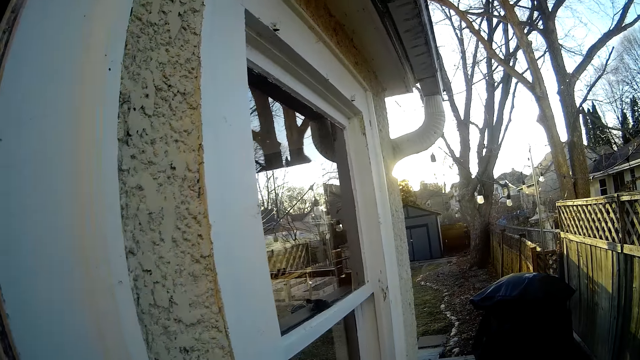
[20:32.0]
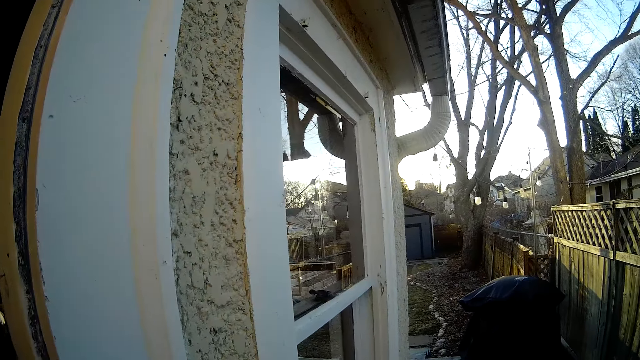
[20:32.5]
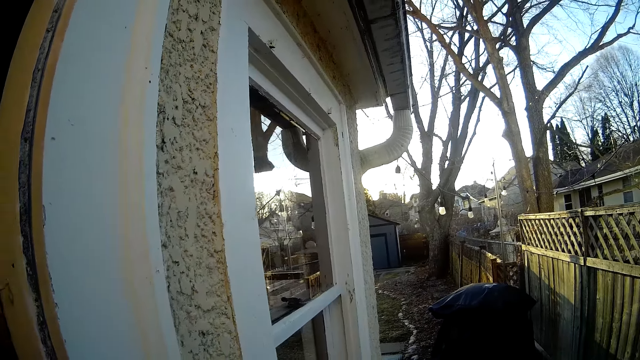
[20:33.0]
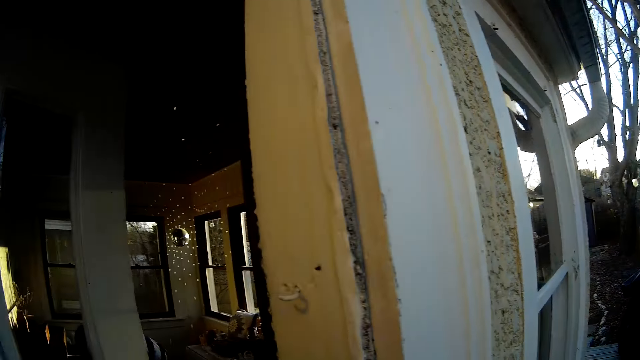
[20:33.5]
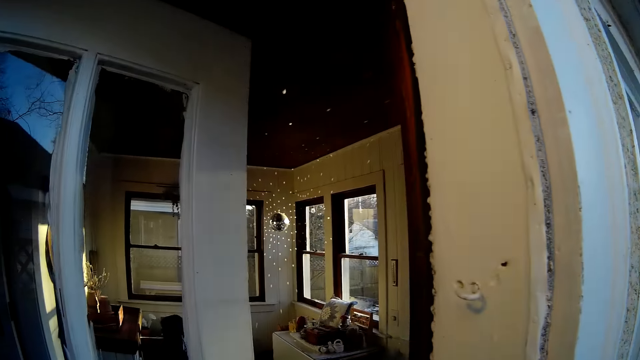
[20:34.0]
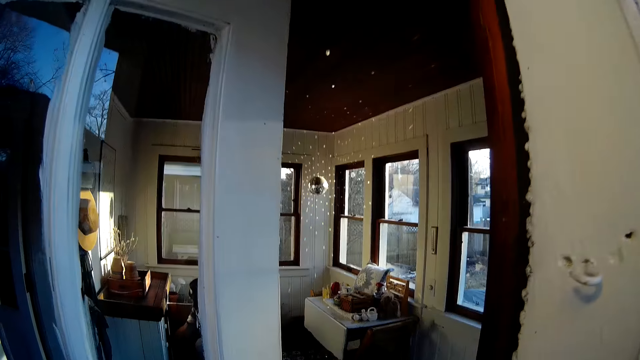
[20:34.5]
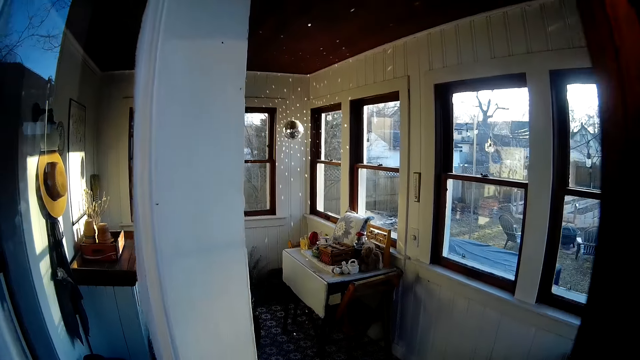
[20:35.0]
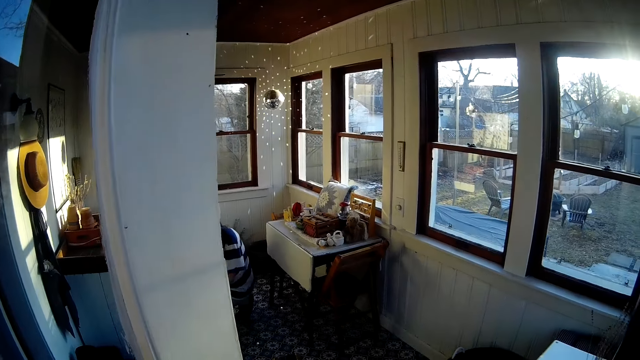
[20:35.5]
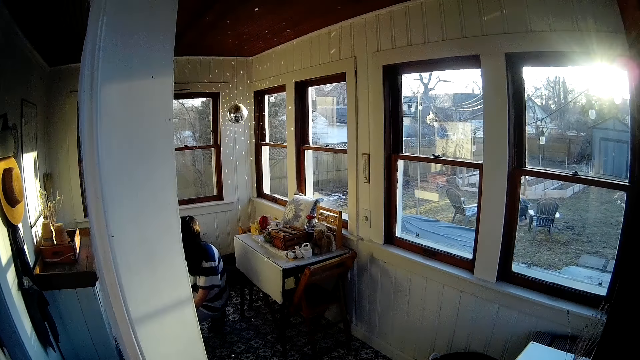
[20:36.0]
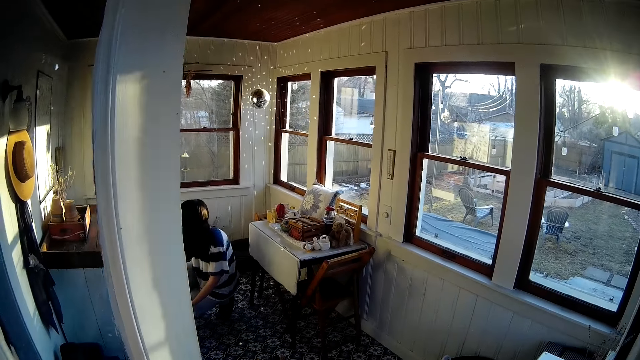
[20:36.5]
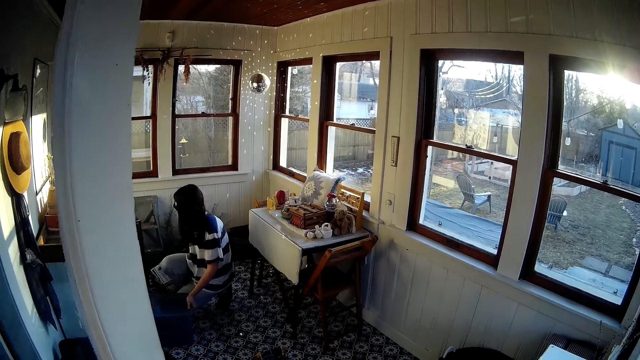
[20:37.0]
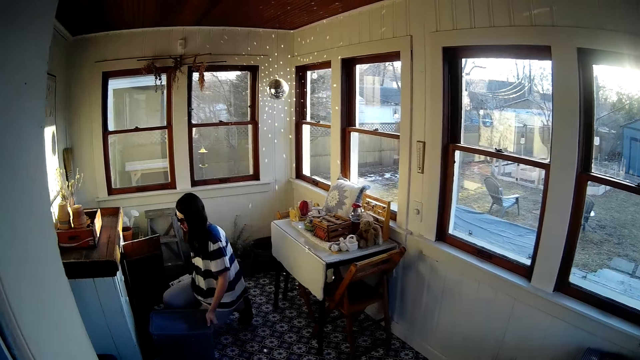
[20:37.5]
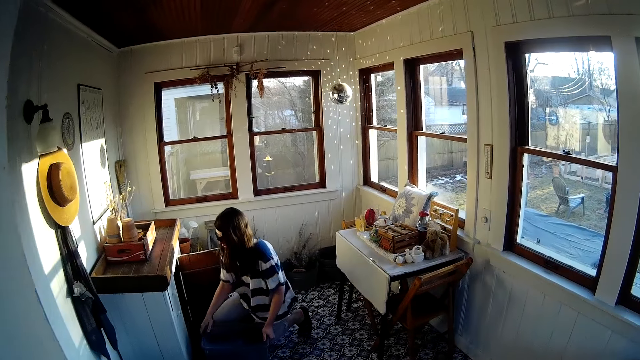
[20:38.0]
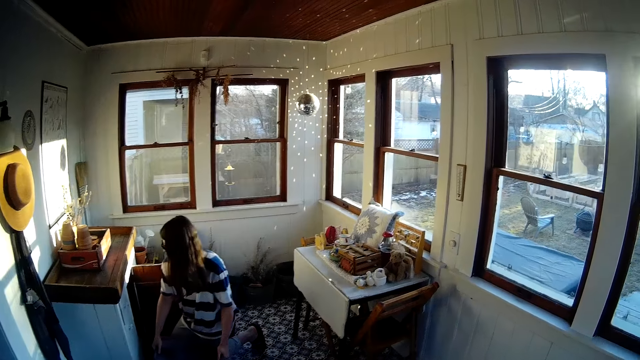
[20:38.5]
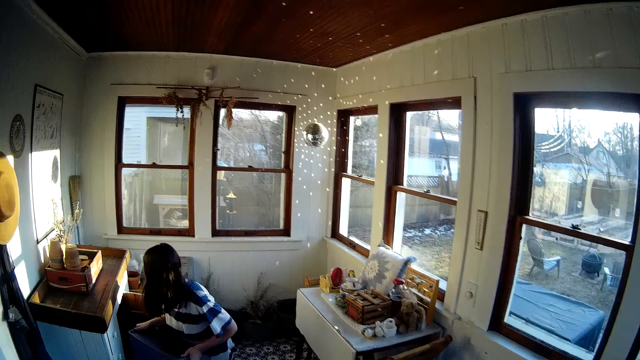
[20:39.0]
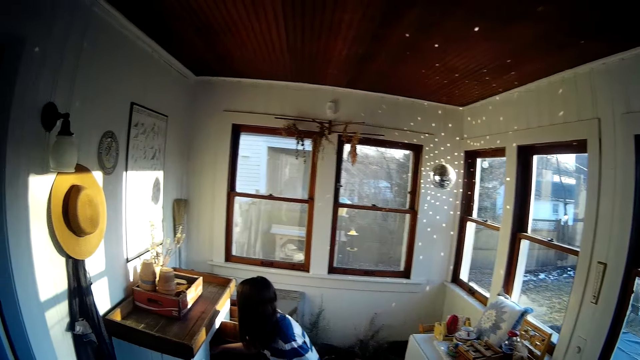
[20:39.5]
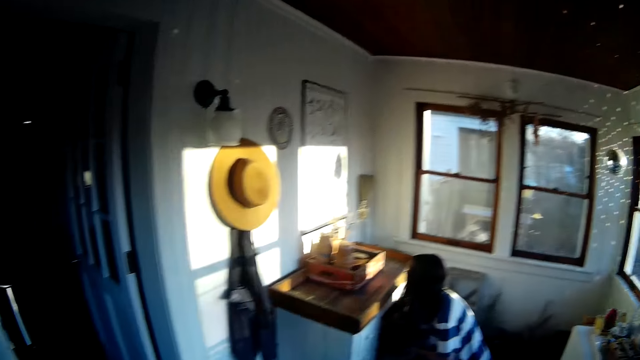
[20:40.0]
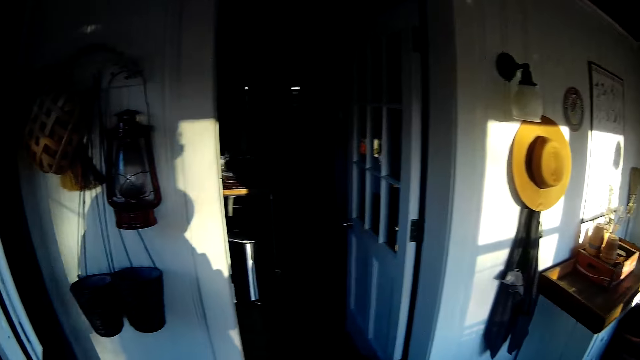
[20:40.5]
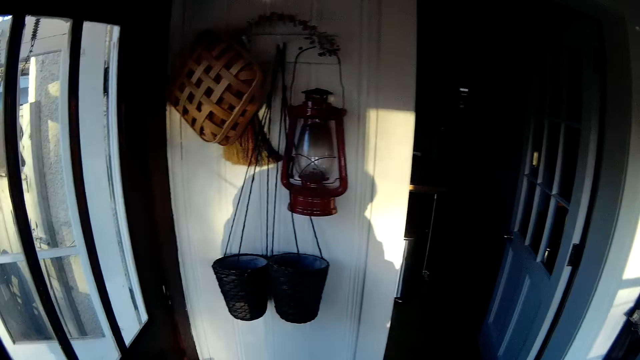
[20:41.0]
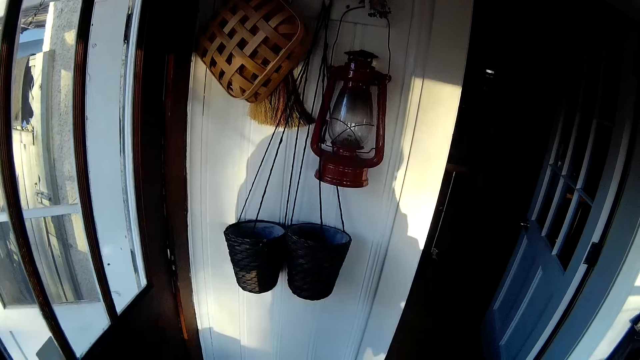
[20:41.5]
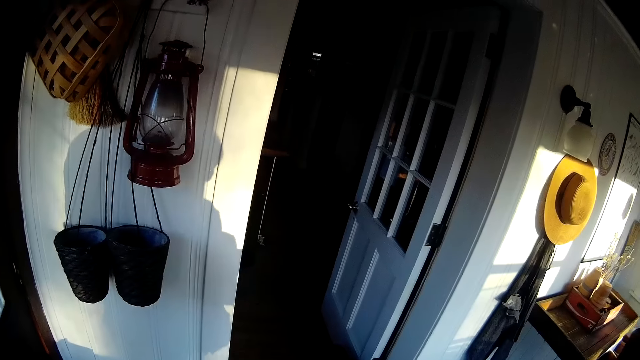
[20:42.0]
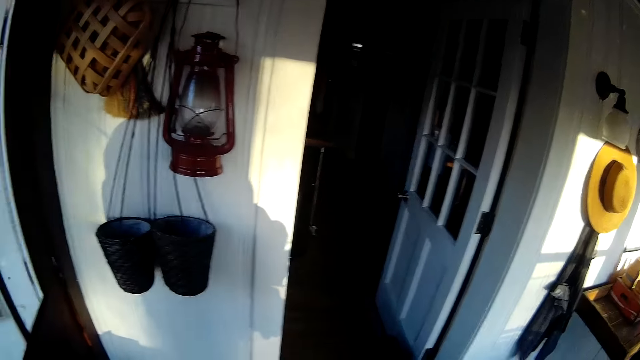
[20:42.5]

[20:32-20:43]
The camera wearer walks into the apartment. A woman drops a rack on the floor with her right hand. The woman lifts a box from the floor with her hands and inserts the box into a cabinet.

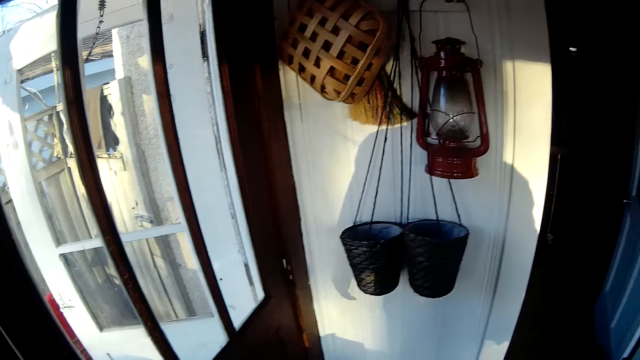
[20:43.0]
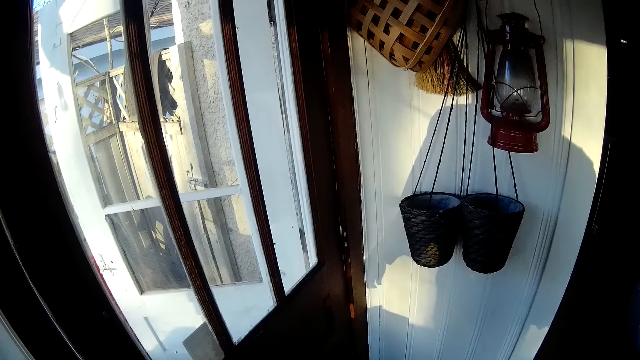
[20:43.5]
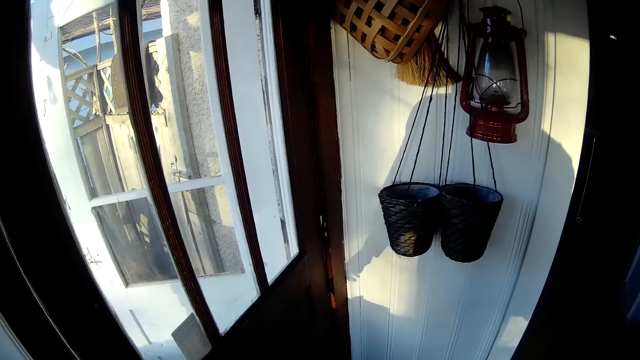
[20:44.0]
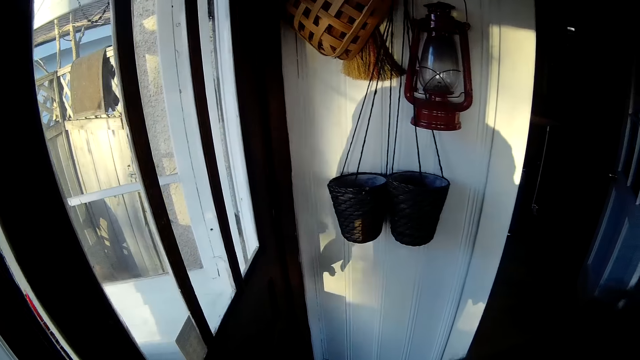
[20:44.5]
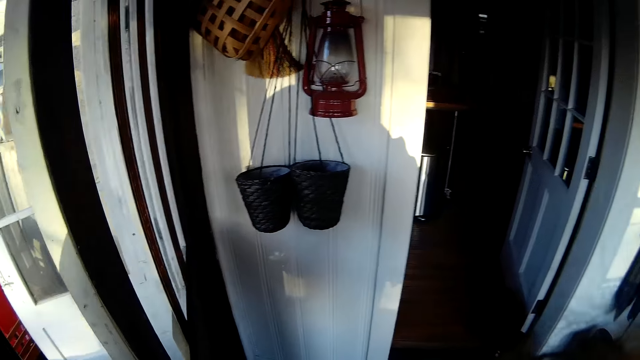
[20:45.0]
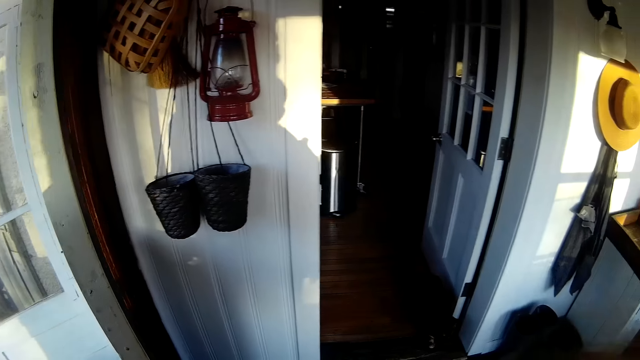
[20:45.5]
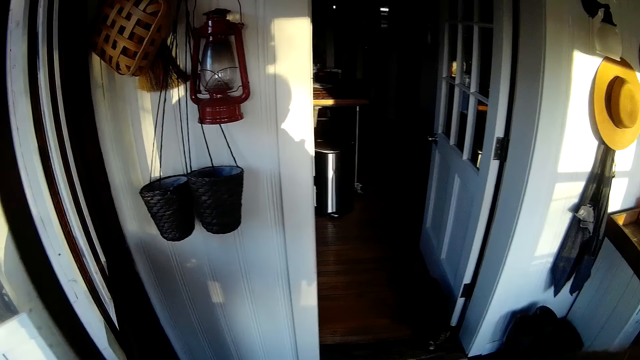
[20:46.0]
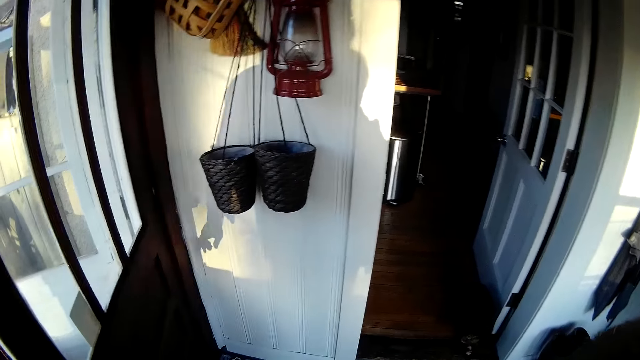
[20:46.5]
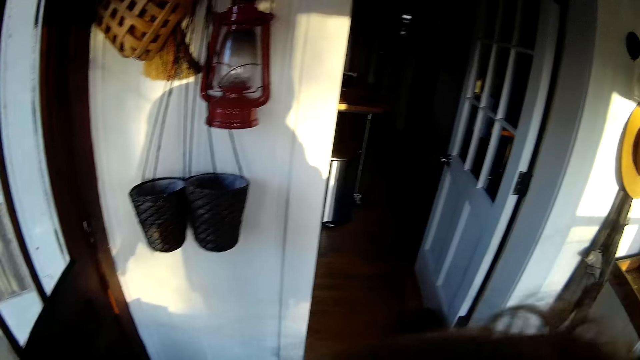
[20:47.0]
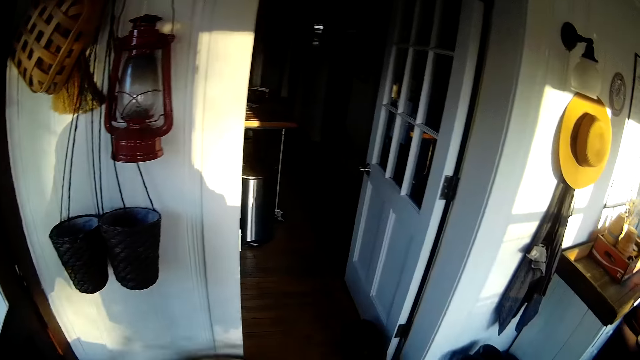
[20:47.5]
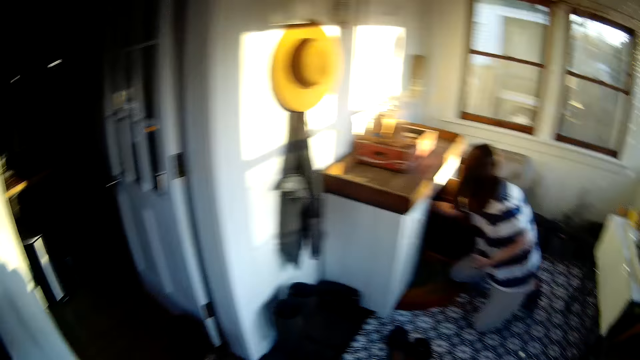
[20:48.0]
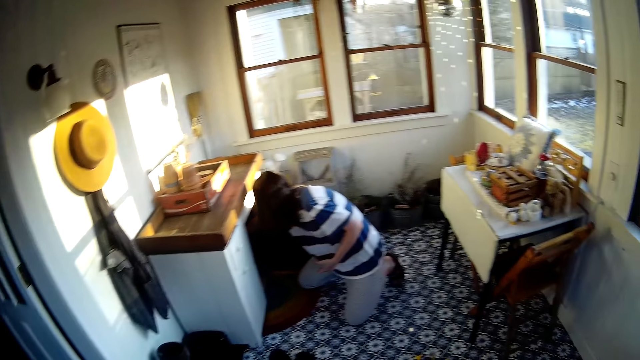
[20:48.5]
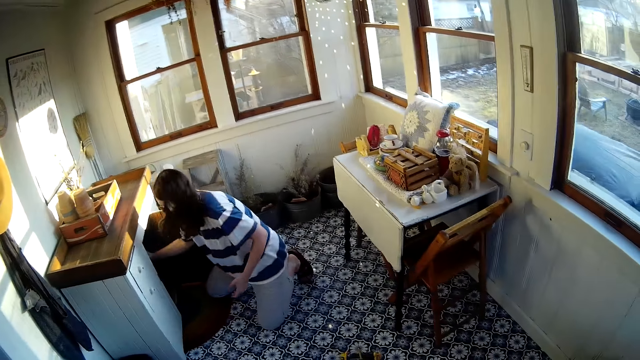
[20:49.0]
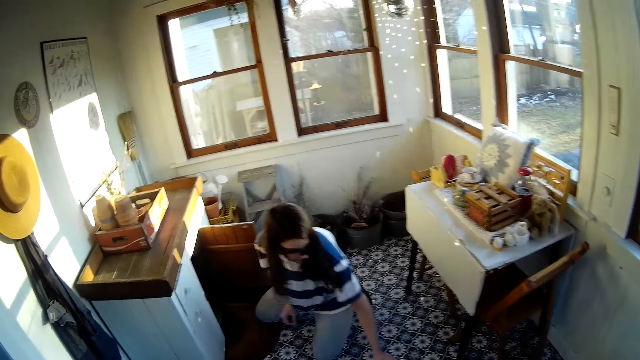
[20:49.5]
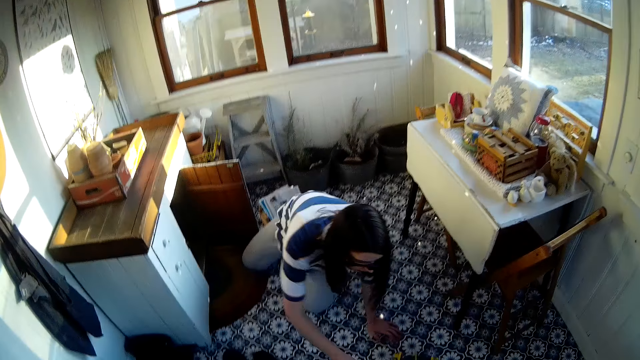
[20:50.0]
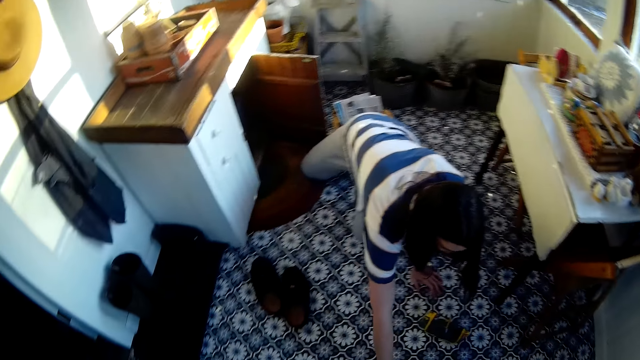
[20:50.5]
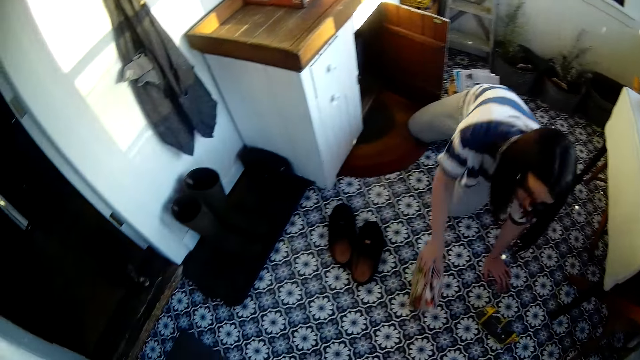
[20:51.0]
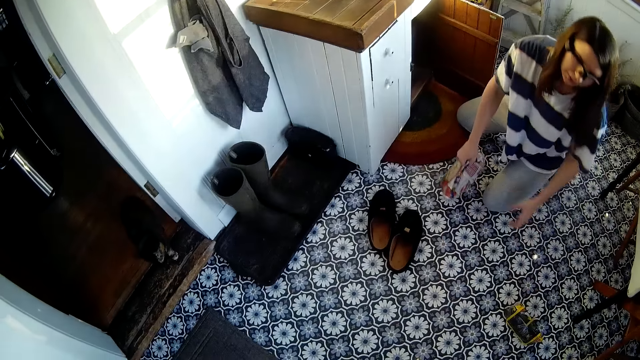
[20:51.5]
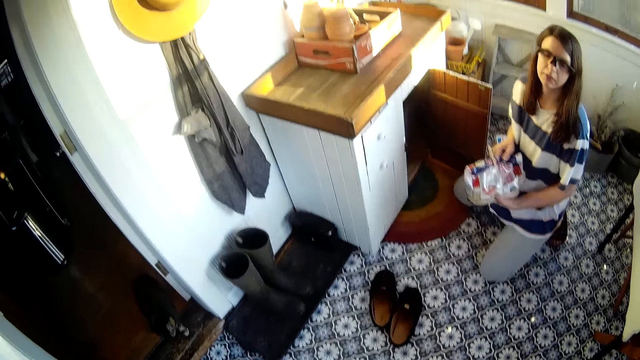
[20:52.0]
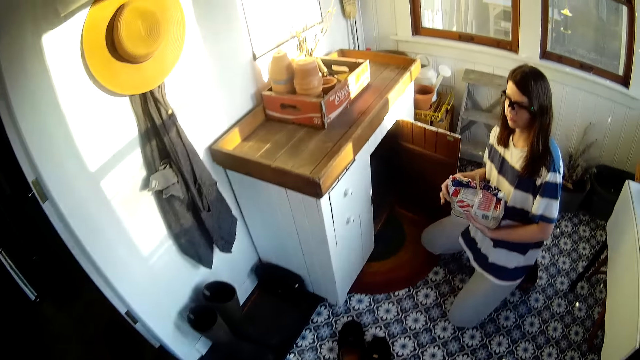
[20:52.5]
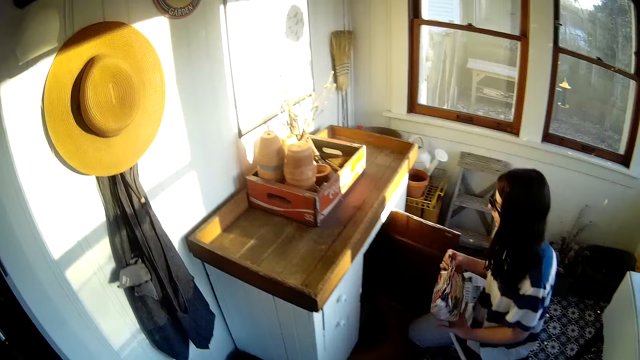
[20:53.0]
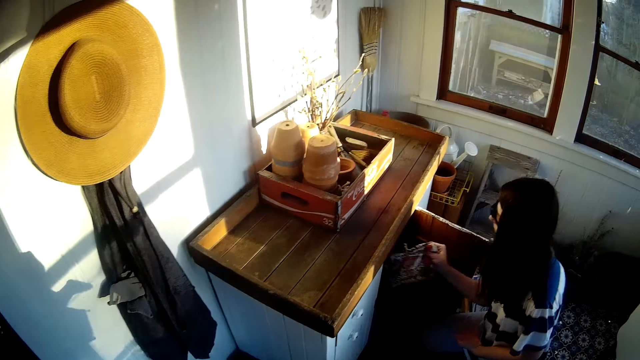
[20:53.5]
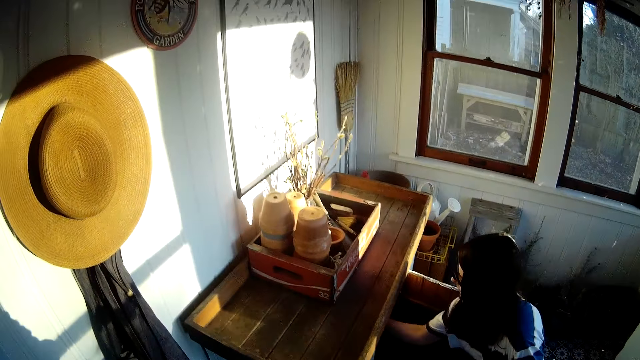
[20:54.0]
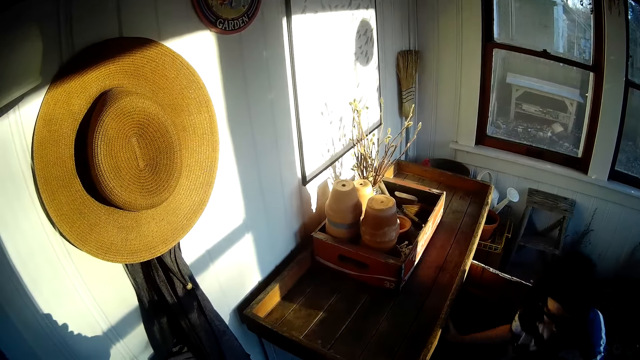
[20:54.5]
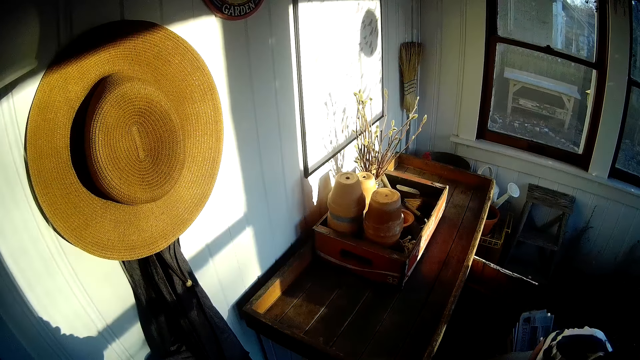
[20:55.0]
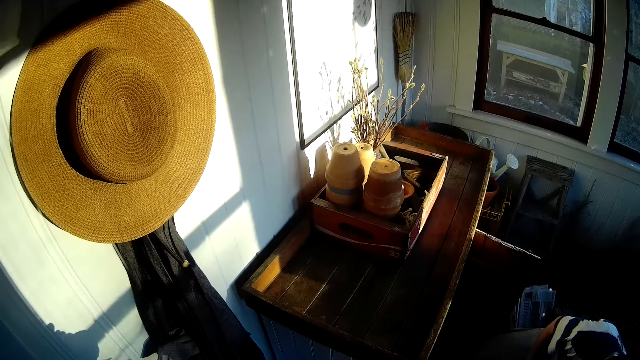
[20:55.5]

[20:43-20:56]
The camera wearer opens the door with his left hand. He closes the door with his left hand. The woman drags a bag of bird feed on the floor with her right hand. The camera wearer talks to the woman. The woman inserts the bag of bird feed in her right hand into the cabinet.
